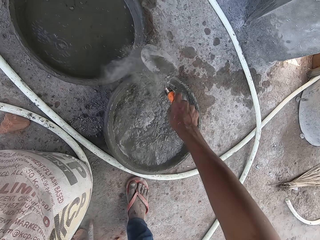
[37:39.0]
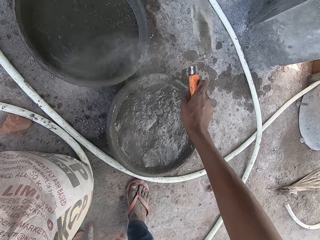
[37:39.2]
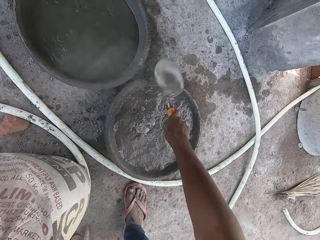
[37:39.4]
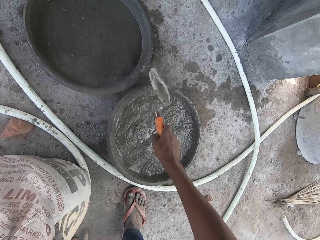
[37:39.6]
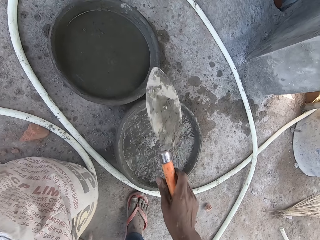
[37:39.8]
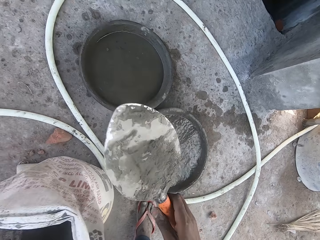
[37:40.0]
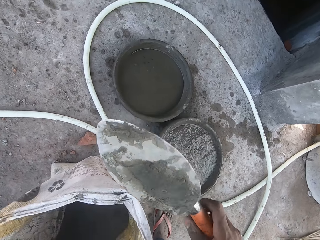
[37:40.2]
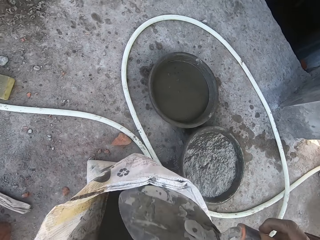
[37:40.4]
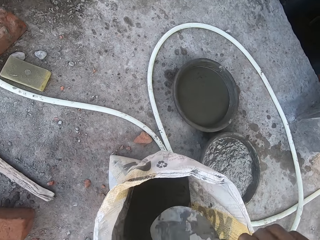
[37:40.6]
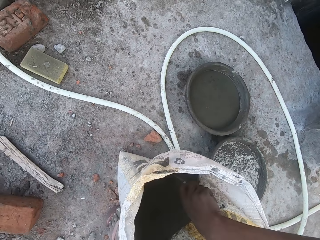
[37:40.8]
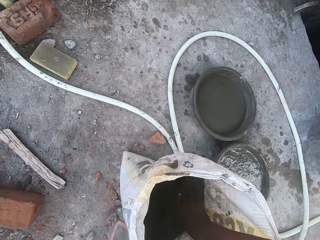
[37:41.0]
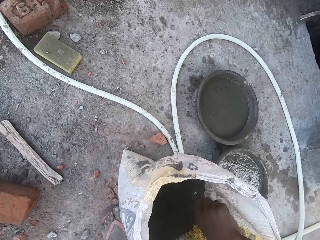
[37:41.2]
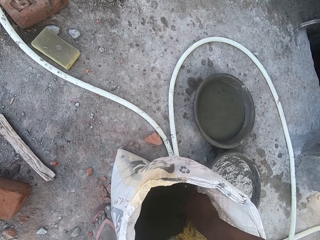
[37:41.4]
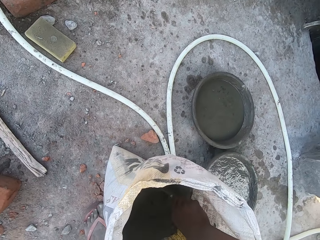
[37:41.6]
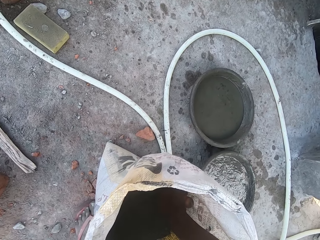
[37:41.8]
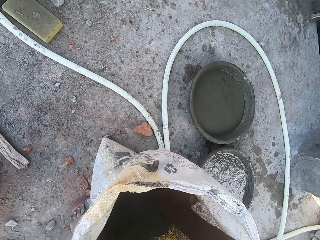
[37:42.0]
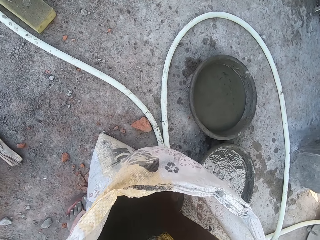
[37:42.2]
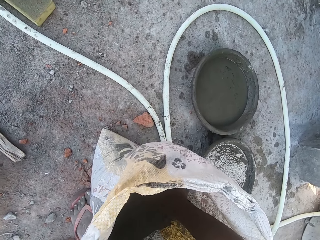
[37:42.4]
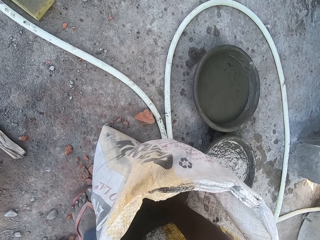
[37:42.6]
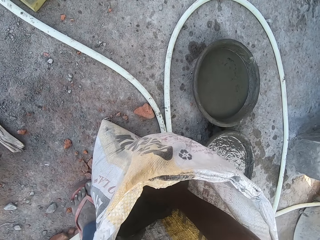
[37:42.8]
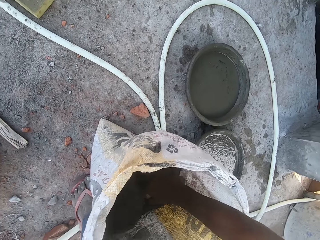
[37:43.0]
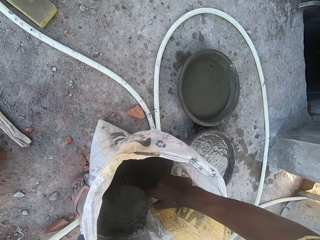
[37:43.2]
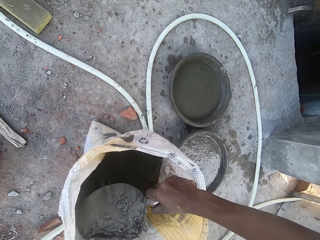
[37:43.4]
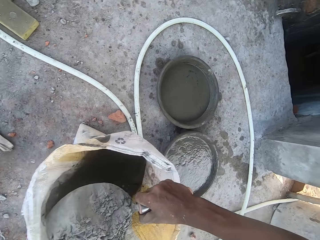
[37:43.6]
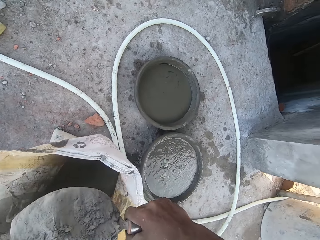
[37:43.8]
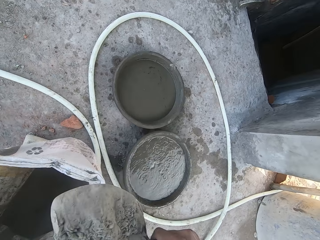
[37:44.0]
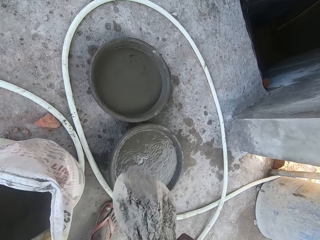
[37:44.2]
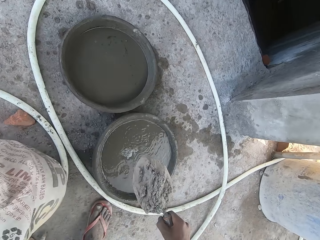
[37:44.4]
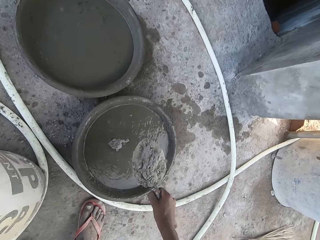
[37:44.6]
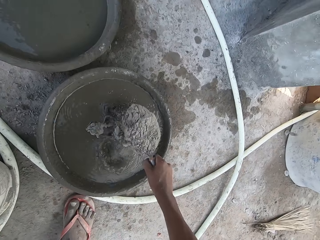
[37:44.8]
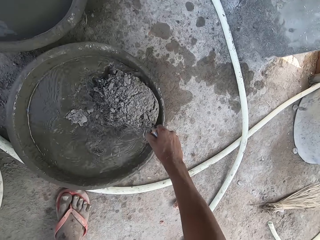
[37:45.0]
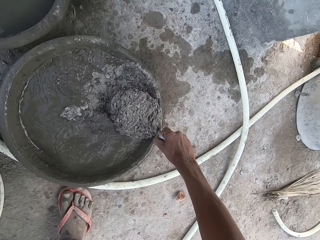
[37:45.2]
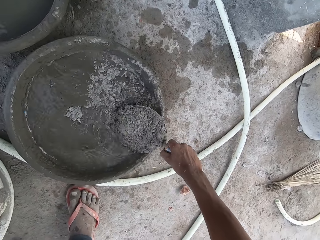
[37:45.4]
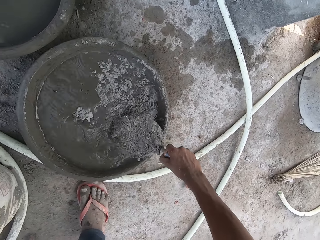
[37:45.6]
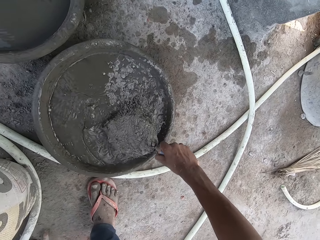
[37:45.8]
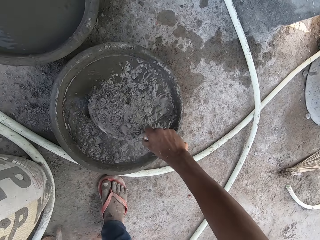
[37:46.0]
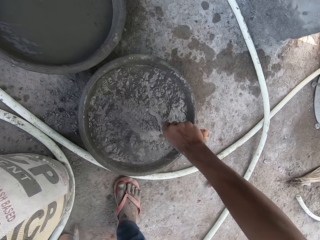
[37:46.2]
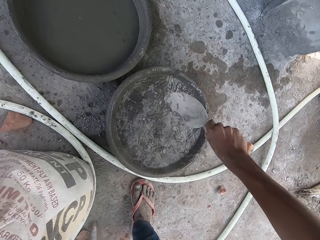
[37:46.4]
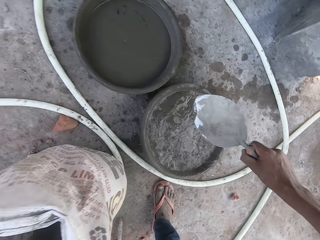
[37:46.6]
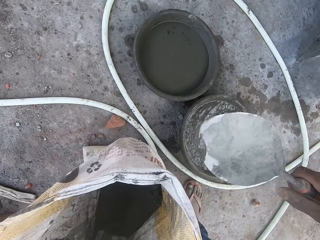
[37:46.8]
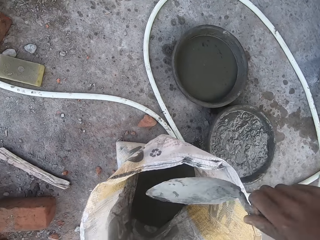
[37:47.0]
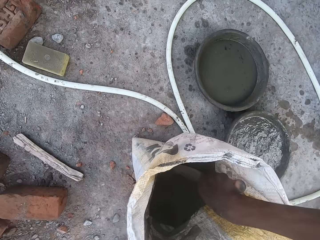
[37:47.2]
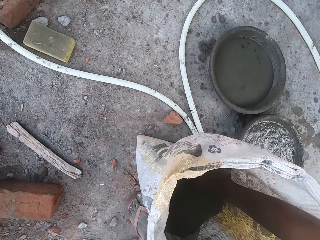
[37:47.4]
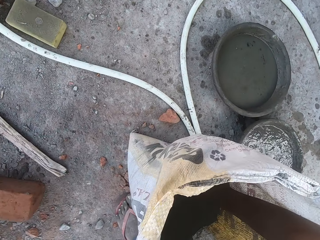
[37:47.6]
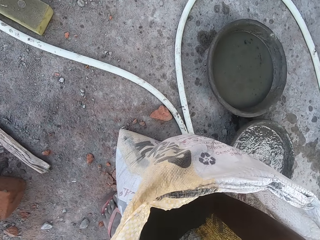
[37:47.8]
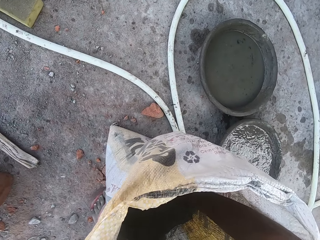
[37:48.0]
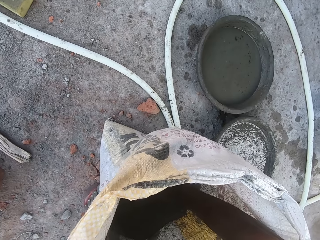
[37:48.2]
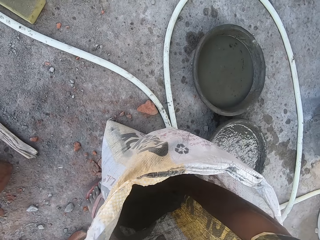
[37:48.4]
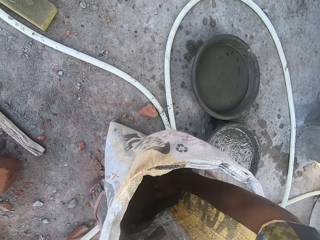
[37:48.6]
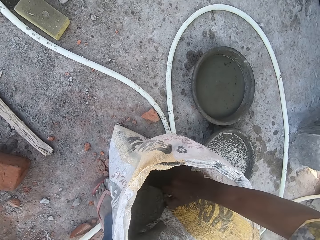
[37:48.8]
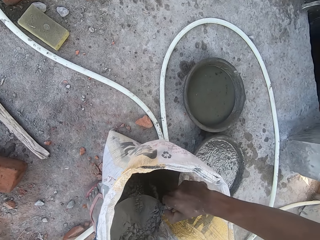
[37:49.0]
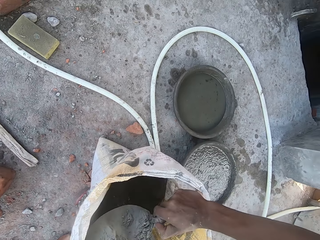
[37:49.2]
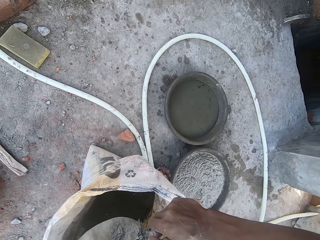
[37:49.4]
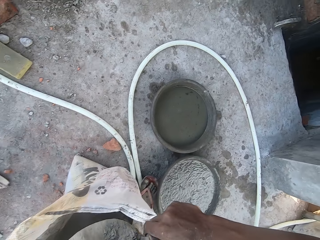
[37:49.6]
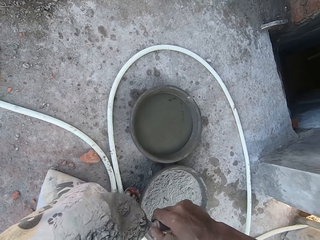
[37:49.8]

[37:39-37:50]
The camera wearer hits the hand trowel on the edge of the bowl with his right hand. He packs cement from the bag with the hand trowel in his right hand. He pours the cement into the bowl of water on the ground with his right hand. He packs cement from the bag with the hand trowel in his right hand.

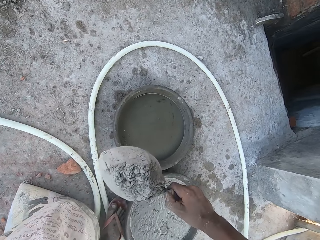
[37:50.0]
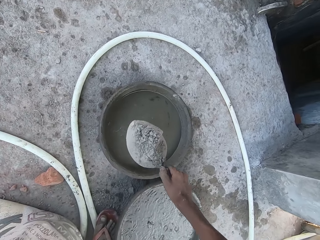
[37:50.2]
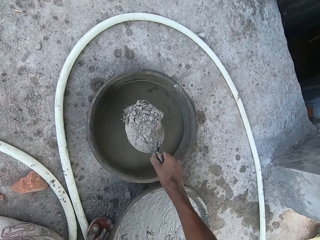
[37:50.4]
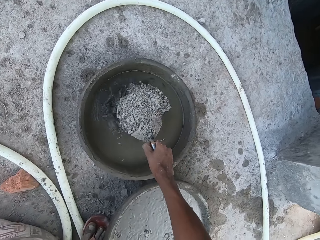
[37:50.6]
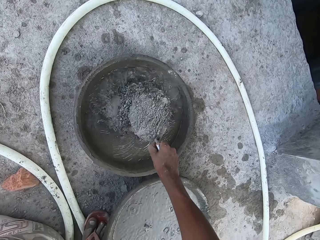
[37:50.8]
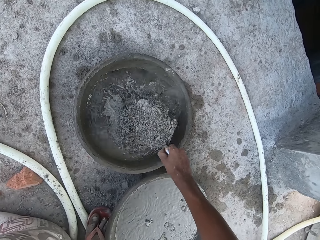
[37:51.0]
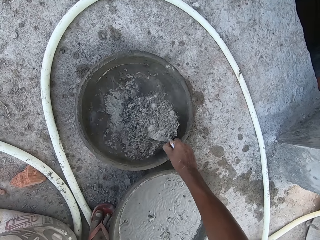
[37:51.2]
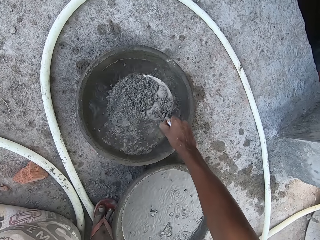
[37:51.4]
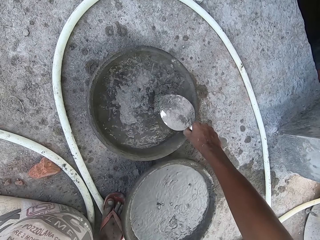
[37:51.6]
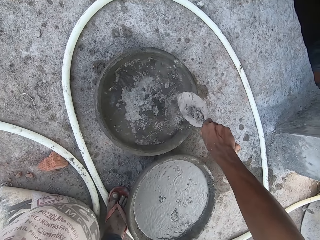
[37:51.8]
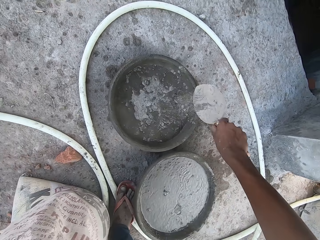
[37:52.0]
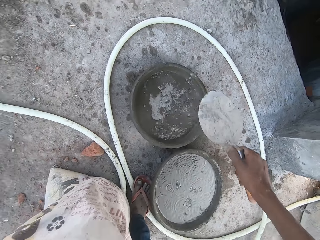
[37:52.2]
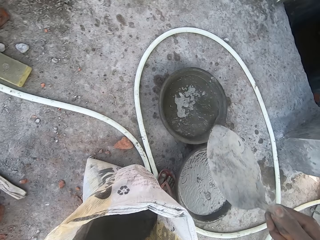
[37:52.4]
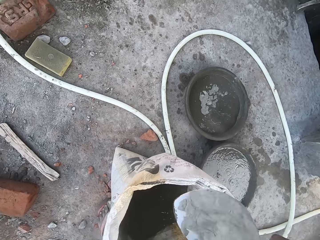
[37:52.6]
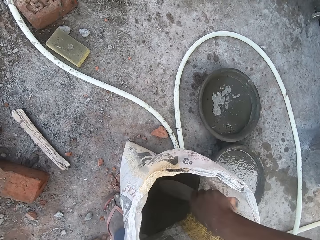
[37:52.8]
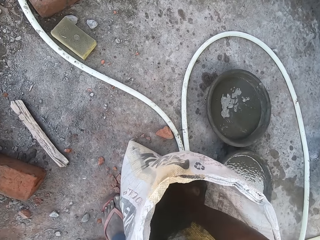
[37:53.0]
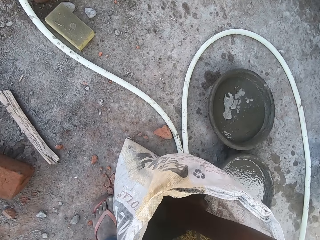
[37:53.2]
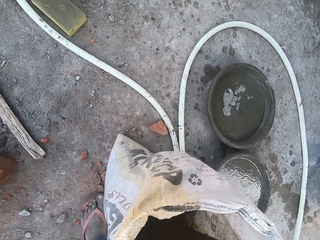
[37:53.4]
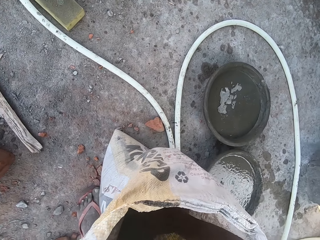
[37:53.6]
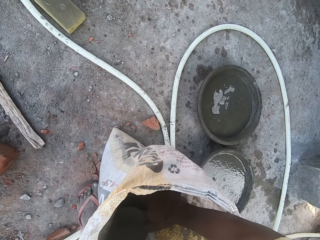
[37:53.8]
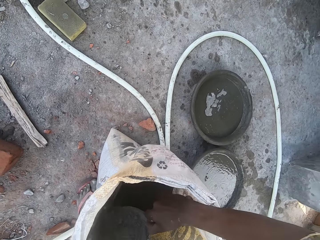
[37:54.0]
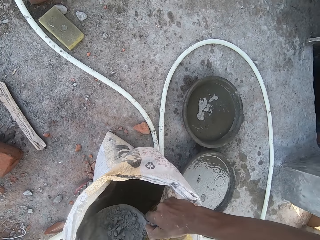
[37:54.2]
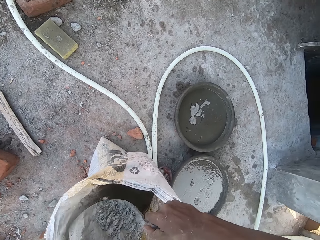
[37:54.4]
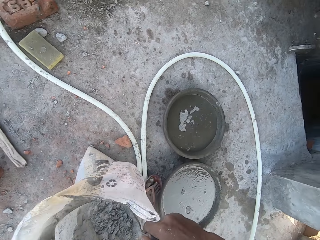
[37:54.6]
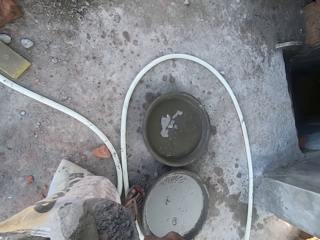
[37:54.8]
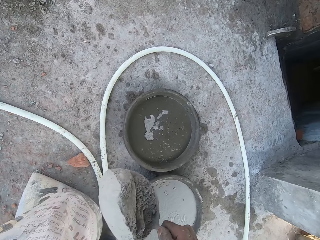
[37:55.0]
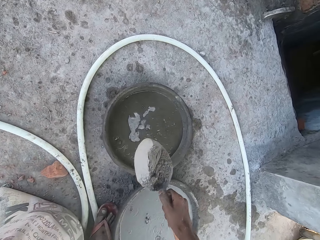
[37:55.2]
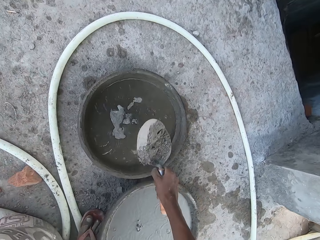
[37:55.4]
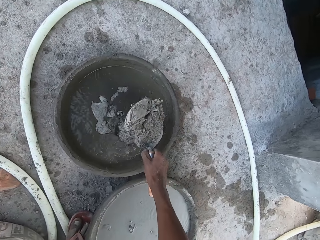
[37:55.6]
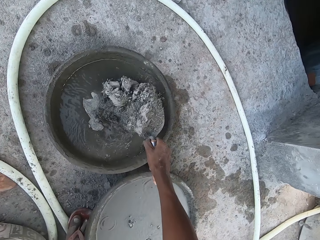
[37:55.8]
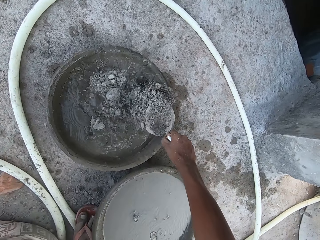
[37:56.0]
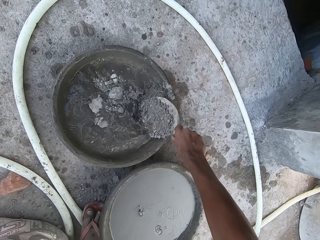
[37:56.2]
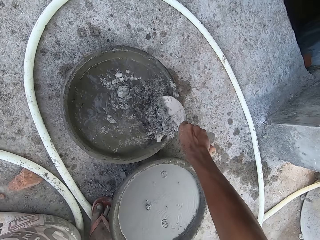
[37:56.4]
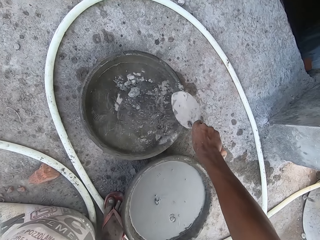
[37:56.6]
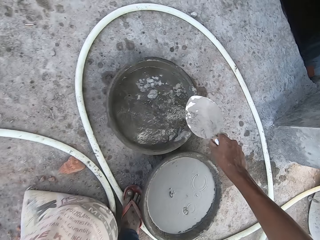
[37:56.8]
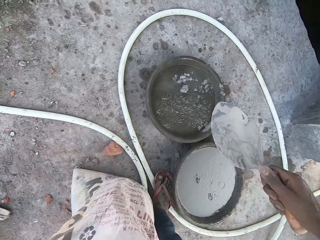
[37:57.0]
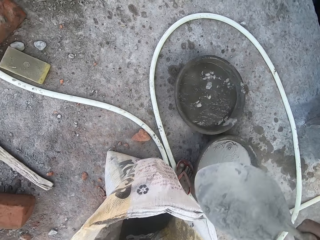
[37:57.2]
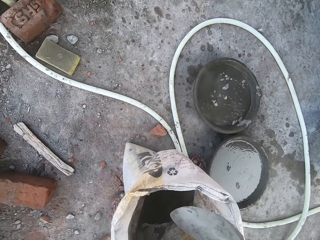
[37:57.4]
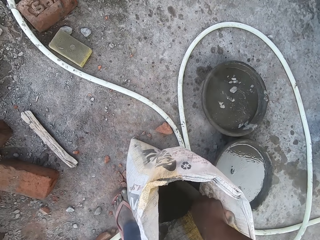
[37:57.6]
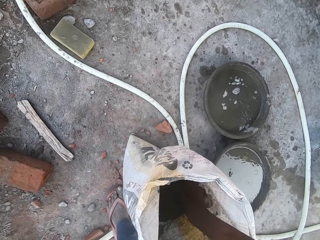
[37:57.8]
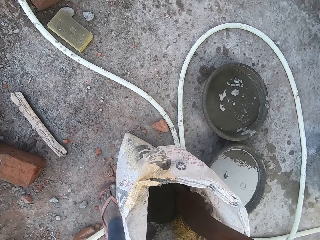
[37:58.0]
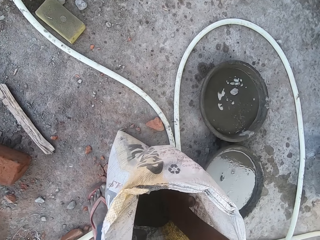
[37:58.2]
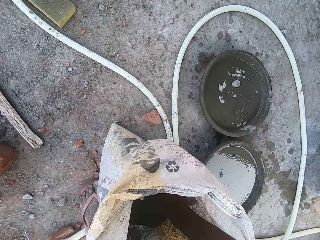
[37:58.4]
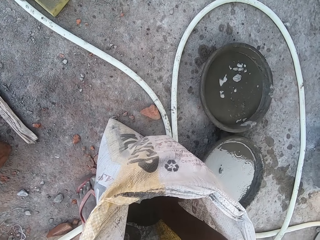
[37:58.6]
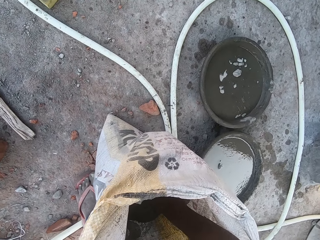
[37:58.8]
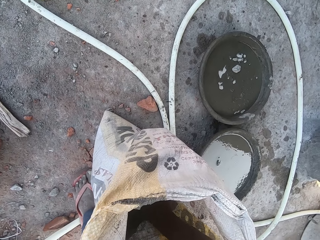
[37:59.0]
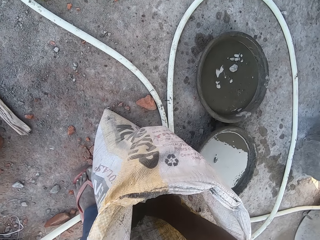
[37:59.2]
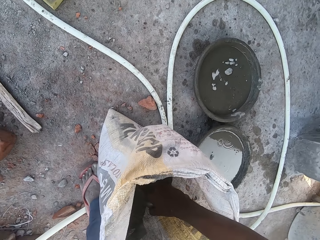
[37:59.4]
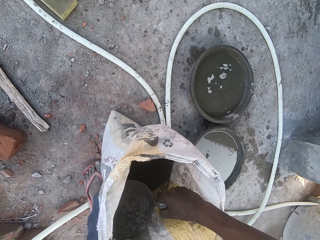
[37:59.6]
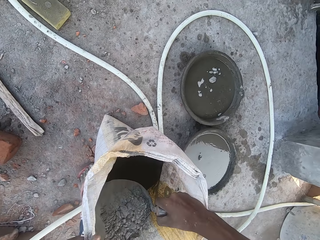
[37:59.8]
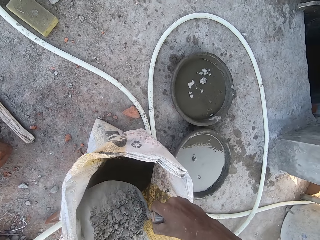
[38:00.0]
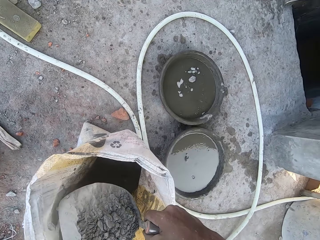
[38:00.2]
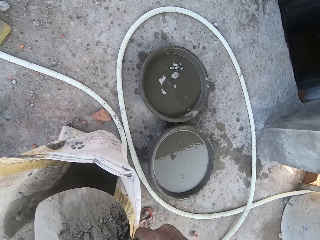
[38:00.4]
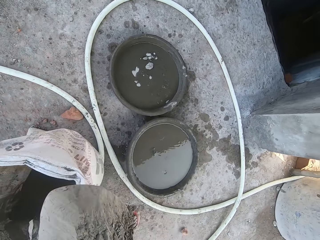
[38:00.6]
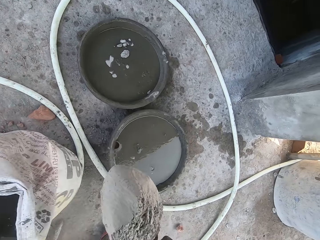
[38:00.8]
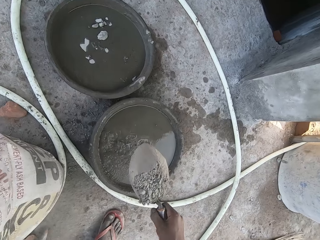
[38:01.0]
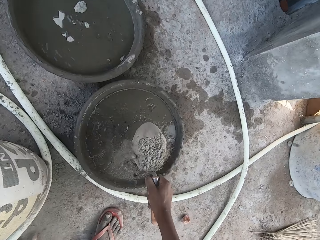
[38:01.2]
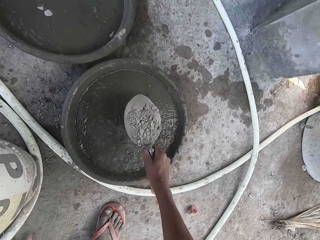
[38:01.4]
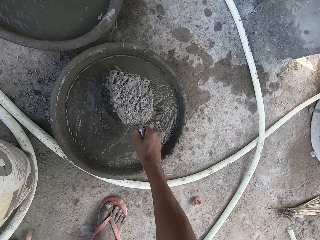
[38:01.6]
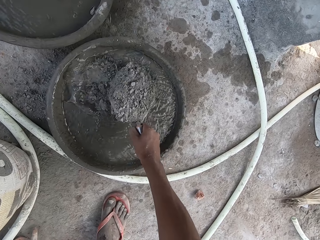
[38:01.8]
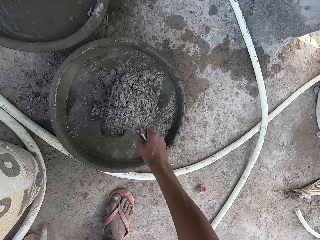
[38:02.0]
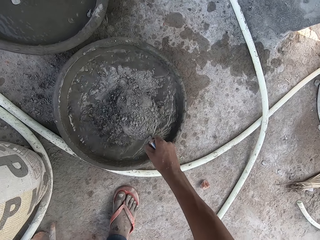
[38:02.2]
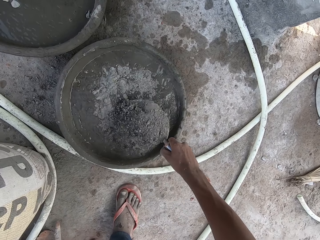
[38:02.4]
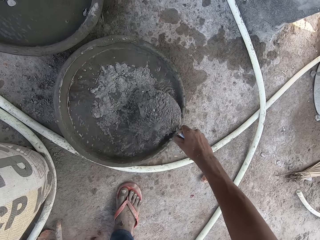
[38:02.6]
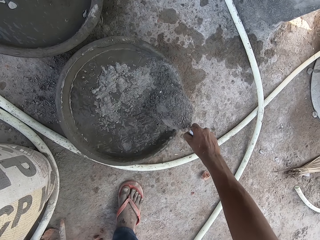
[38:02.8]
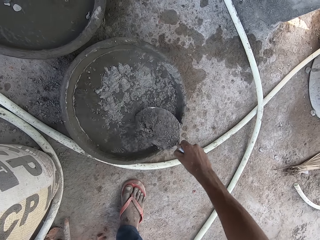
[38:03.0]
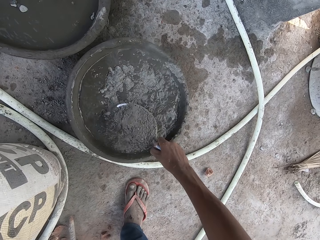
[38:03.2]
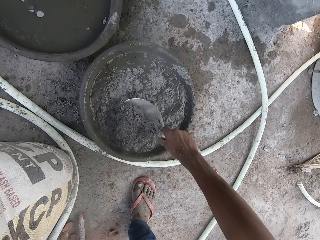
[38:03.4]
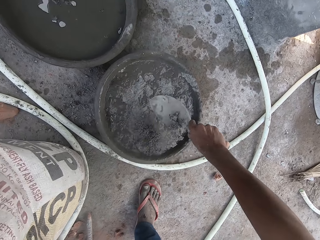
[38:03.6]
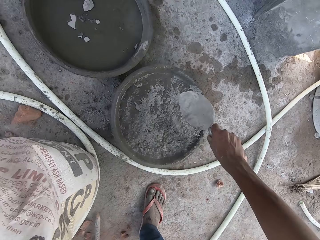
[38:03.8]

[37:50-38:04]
The camera wearer pours the cement into the bowl of water on the ground with his right hand. He packs cement from the bag with the hand trowel in his right hand. He pours the cement into the bowl of water on the ground with his right hand. He packs cement from the bag with the hand trowel in his right hand. He pours the cement into the bowl of water on the ground with his right hand.
